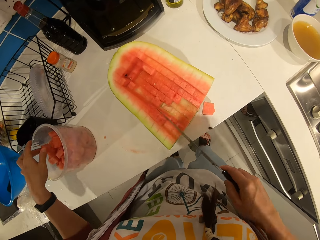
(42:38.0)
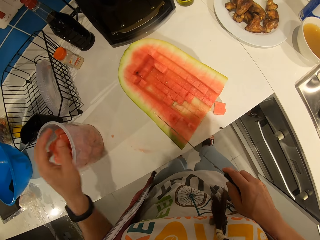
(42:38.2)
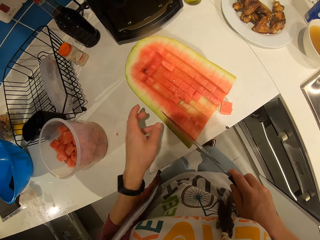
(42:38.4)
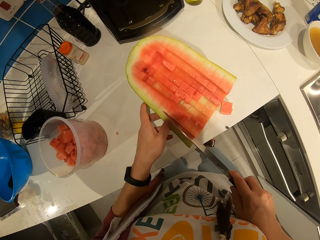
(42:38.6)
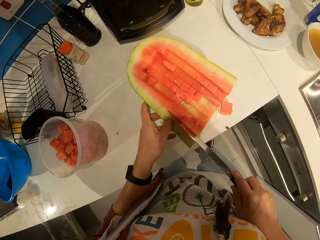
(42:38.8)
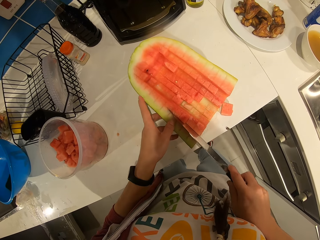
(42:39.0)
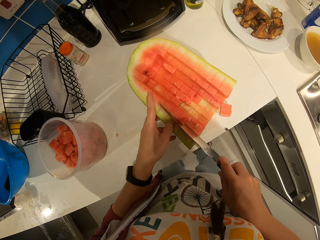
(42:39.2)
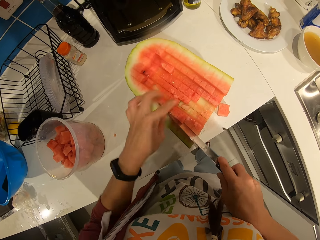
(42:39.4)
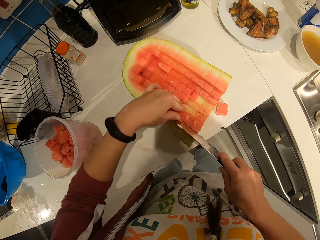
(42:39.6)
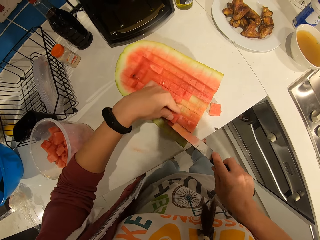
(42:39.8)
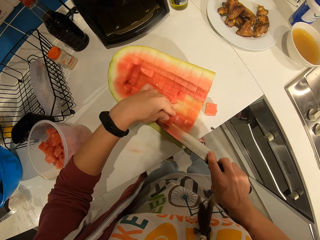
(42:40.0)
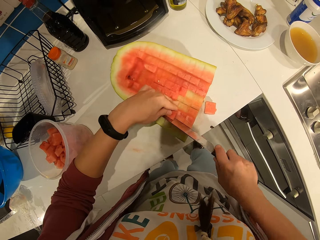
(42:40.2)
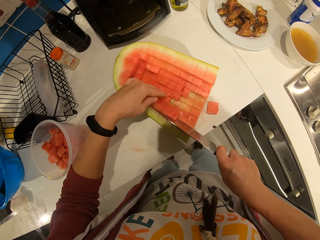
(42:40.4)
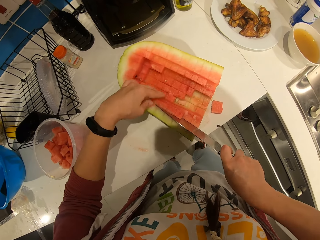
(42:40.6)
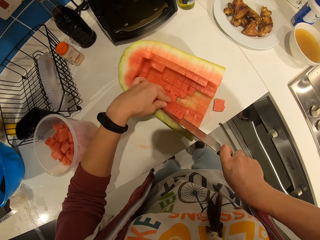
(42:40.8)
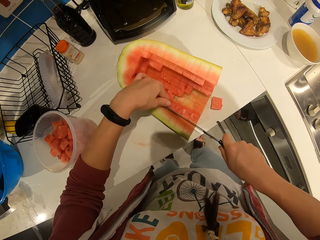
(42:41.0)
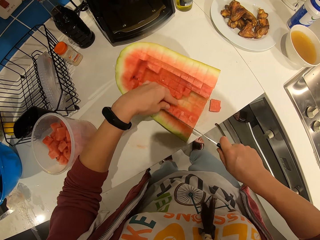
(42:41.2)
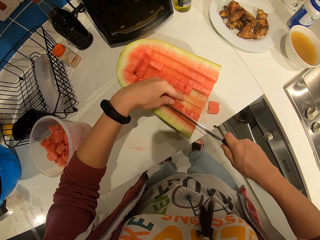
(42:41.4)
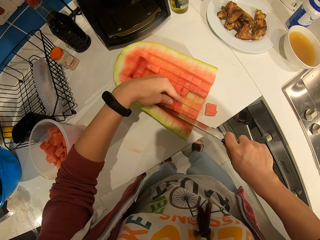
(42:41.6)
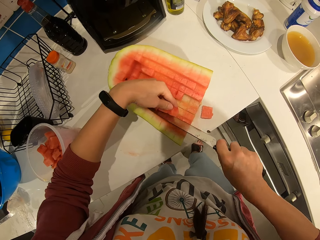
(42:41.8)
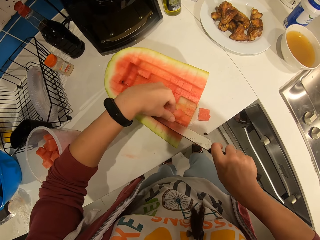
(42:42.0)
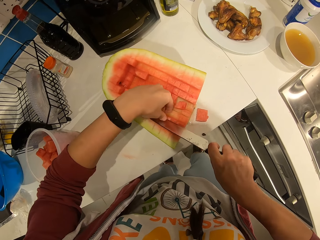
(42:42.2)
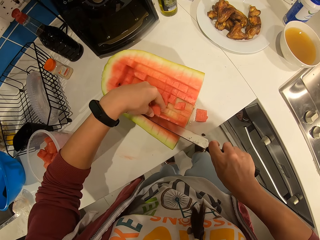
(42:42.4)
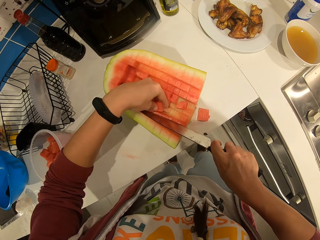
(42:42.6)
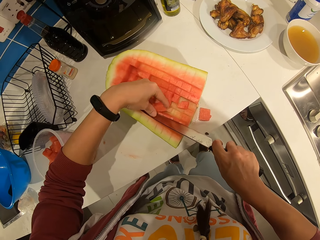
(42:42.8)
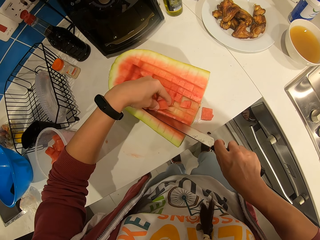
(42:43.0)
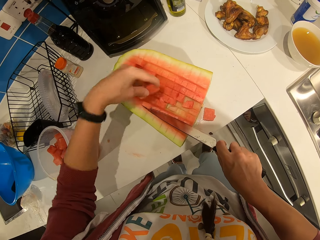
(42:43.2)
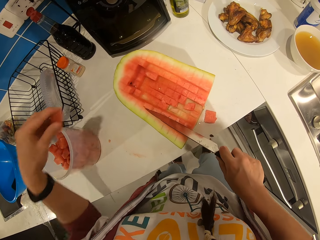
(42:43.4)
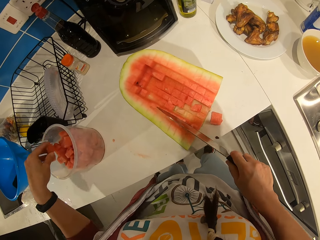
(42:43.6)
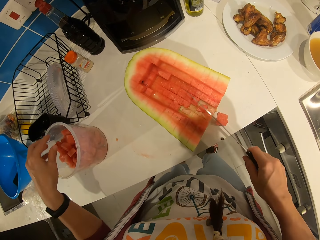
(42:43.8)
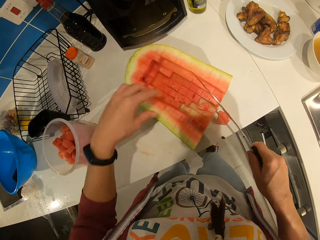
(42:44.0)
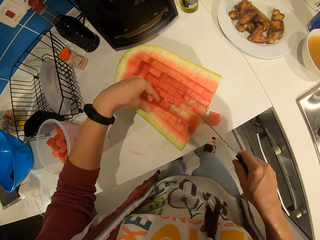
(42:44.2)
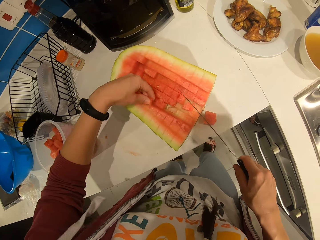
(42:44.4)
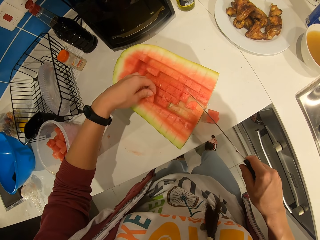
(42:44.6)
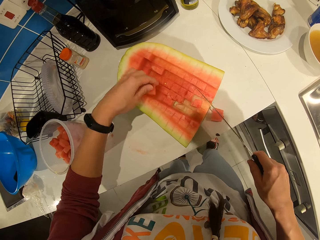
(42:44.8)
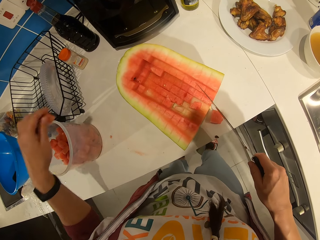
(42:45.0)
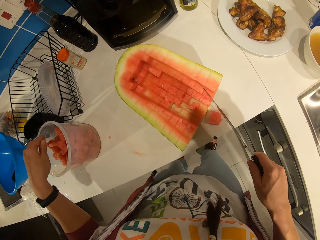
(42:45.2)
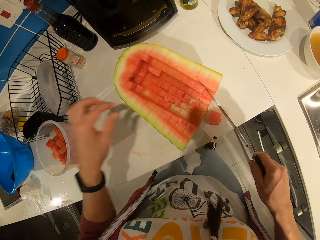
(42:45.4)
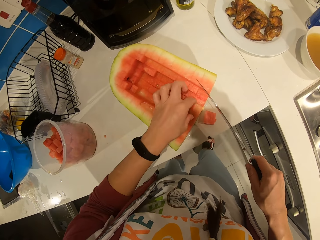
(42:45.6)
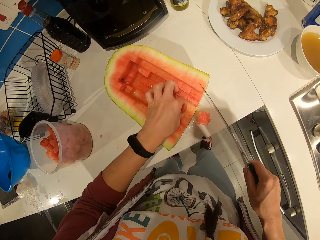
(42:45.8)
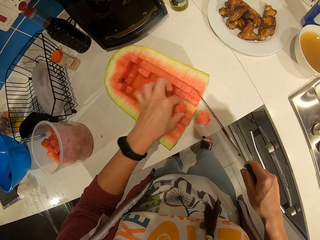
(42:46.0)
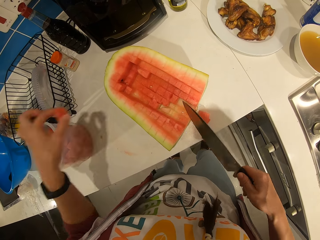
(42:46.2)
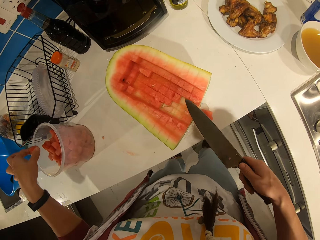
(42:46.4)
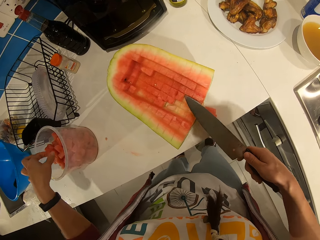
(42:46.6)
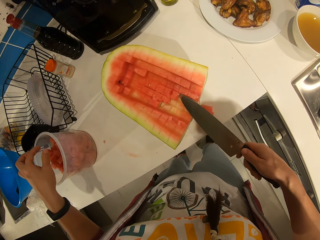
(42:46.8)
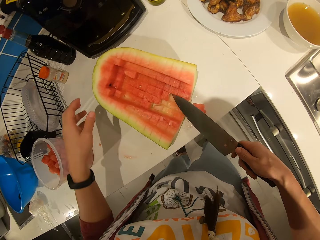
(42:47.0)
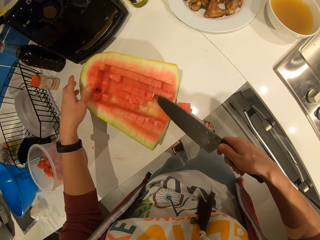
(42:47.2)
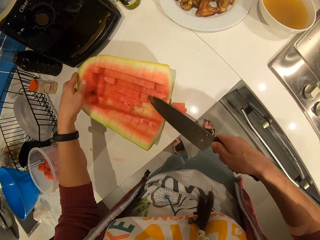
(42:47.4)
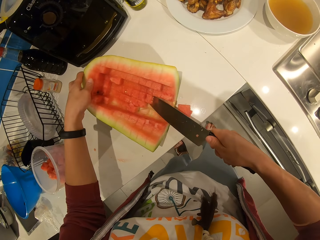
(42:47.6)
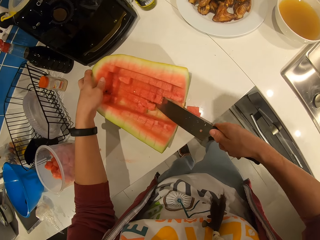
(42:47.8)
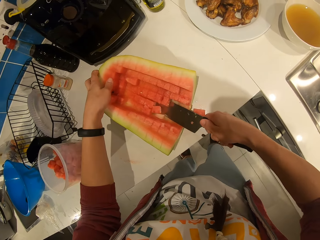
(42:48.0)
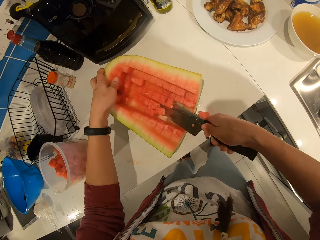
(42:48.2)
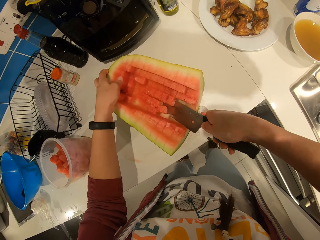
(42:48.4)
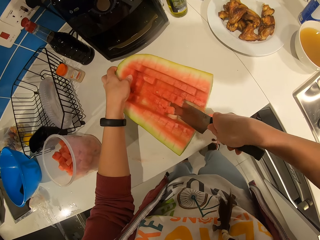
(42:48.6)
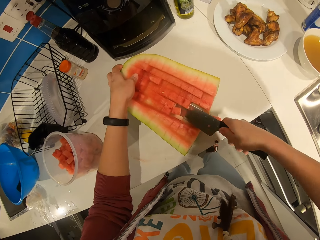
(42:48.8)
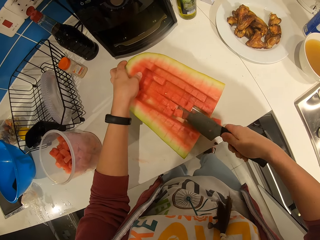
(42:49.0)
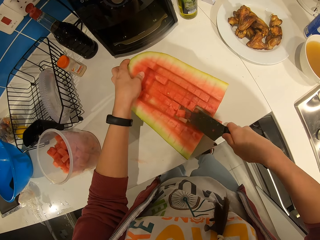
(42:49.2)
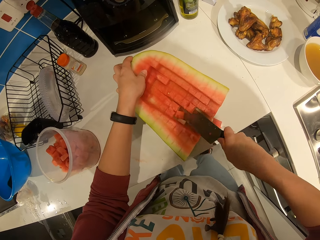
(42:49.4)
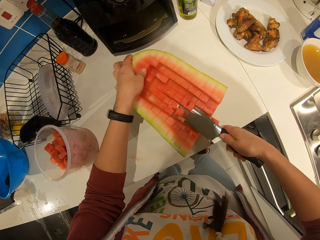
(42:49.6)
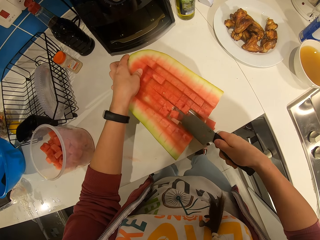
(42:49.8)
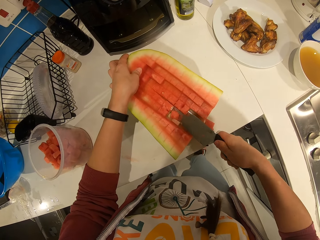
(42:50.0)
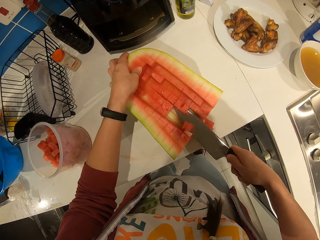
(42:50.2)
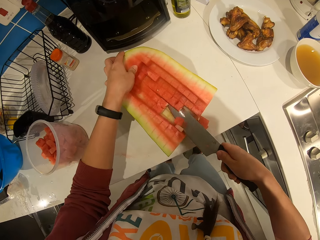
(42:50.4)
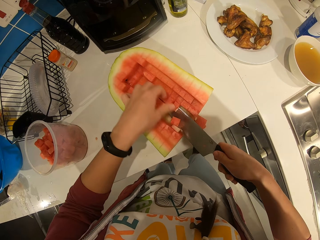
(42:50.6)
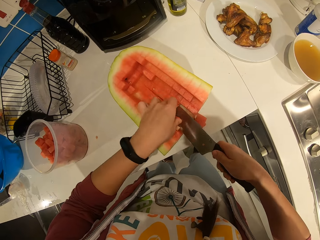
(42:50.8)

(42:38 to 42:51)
The camera wearer picks the piece of watermelon and puts the piece of watermelon in the plastic container. He cuts through the watermelon with the knife. He picks the piece of watermelon and puts the piece of watermelon in the plastic container with his hand. He picks the piece of watermelon and puts the piece of watermelon in the plastic container. He picks the piece of watermelon and puts the piece of watermelon in the plastic container. He cuts through the watermelon with the knife.

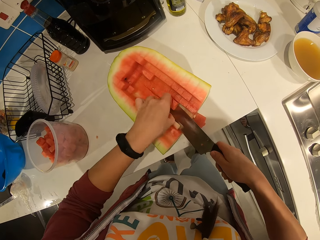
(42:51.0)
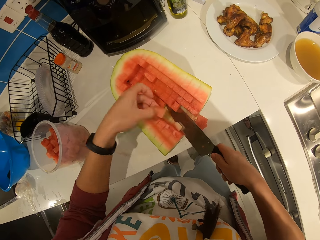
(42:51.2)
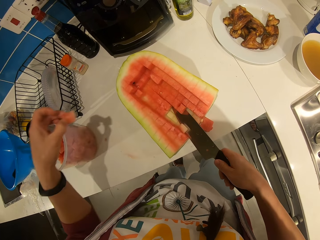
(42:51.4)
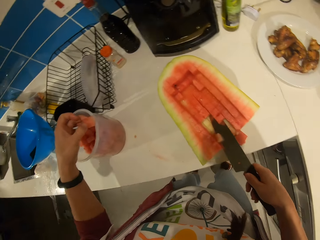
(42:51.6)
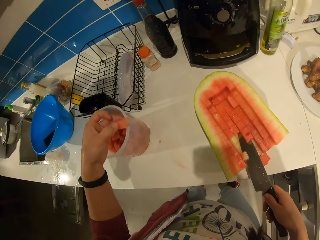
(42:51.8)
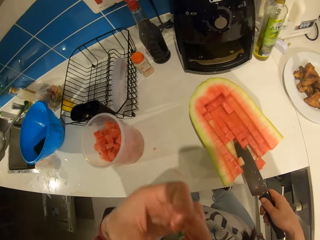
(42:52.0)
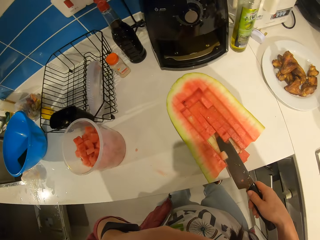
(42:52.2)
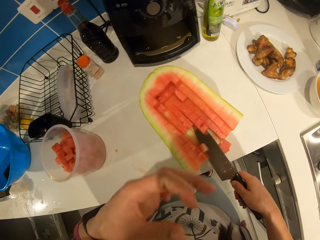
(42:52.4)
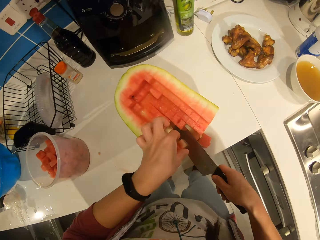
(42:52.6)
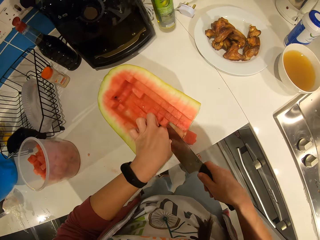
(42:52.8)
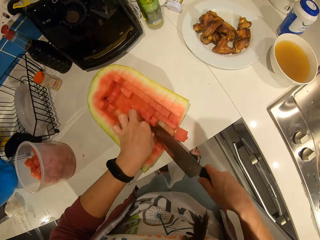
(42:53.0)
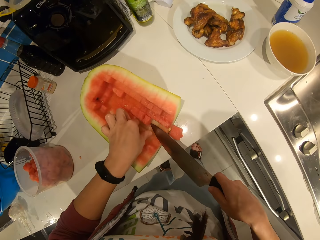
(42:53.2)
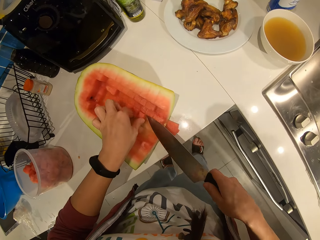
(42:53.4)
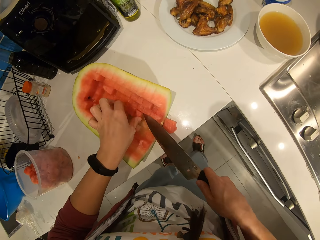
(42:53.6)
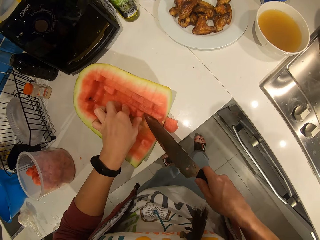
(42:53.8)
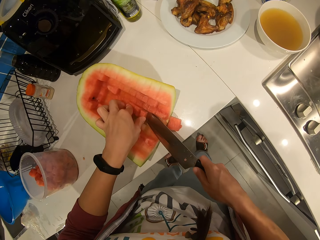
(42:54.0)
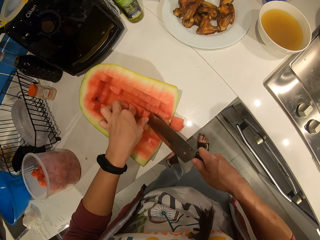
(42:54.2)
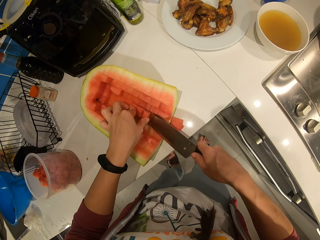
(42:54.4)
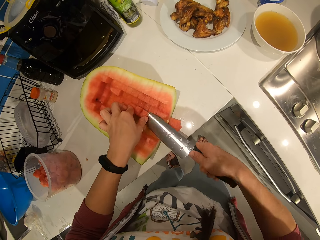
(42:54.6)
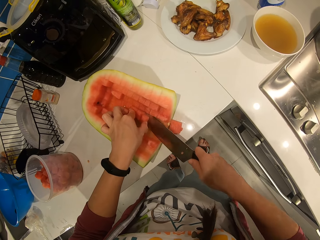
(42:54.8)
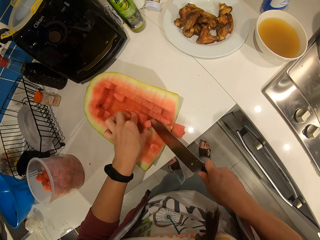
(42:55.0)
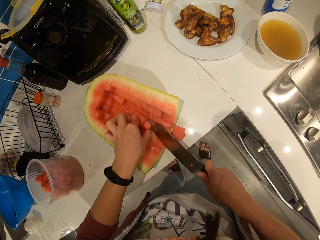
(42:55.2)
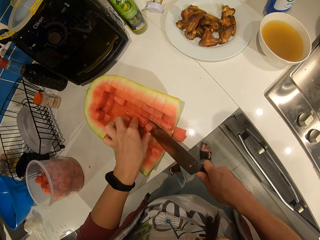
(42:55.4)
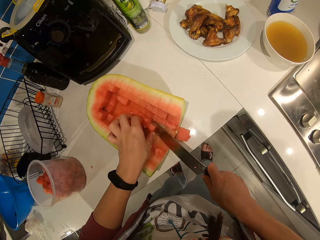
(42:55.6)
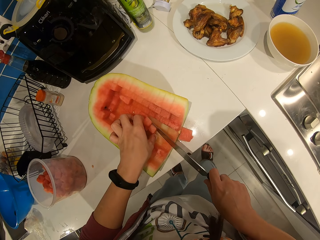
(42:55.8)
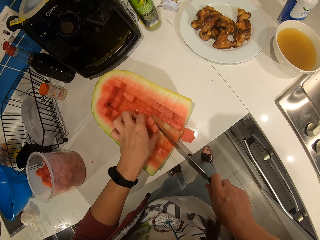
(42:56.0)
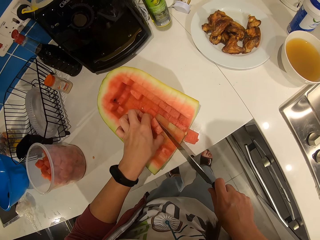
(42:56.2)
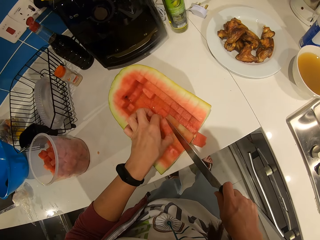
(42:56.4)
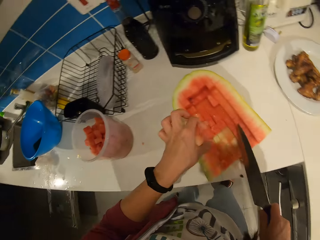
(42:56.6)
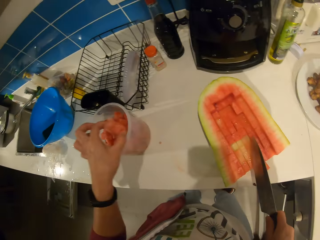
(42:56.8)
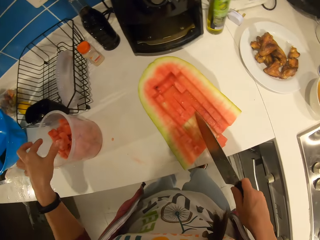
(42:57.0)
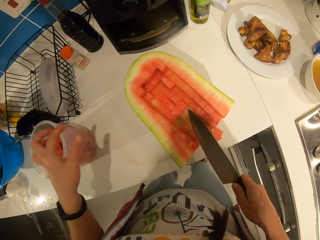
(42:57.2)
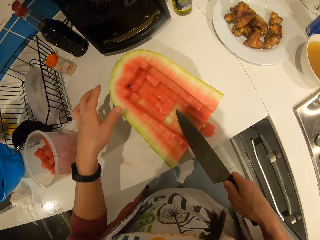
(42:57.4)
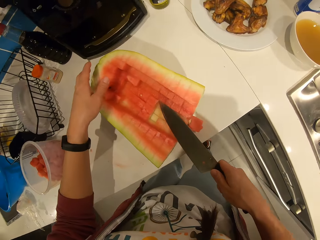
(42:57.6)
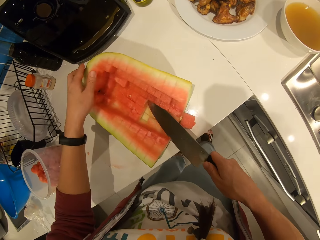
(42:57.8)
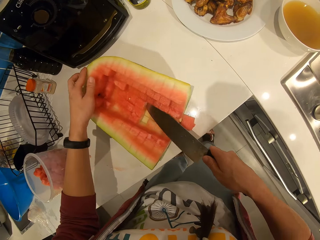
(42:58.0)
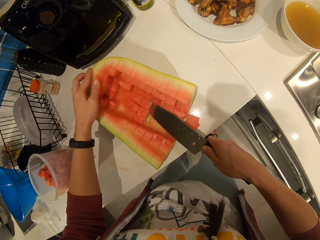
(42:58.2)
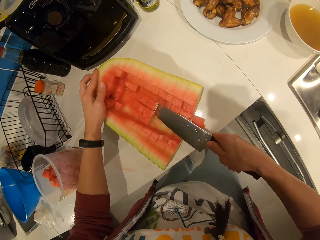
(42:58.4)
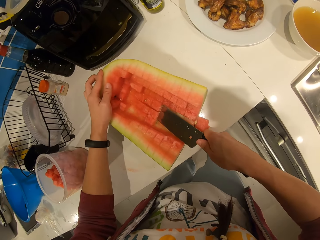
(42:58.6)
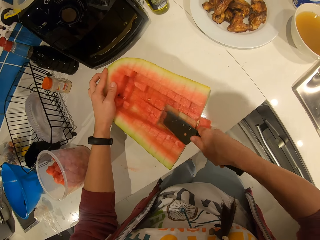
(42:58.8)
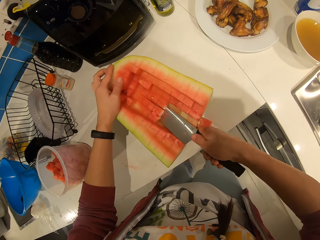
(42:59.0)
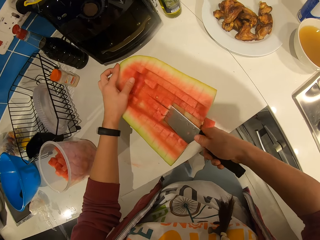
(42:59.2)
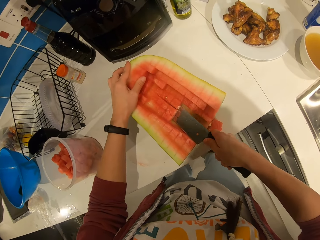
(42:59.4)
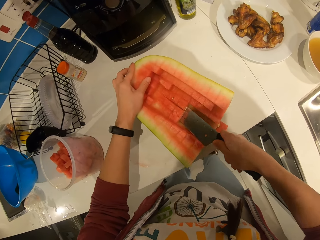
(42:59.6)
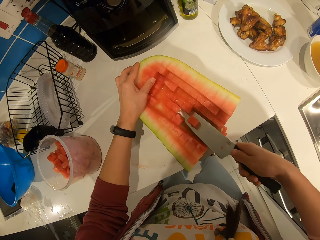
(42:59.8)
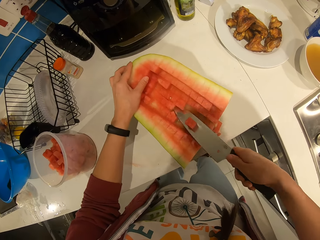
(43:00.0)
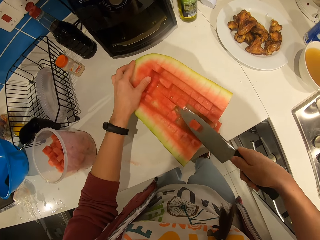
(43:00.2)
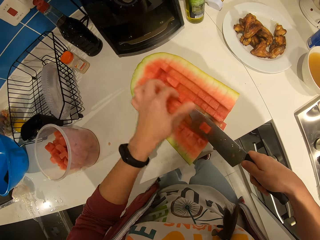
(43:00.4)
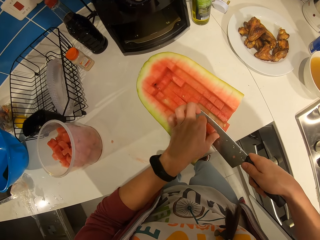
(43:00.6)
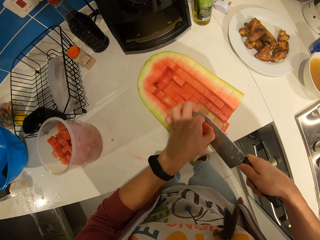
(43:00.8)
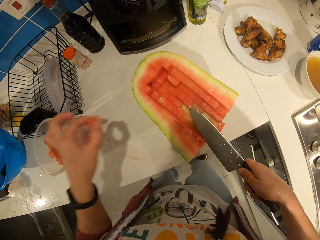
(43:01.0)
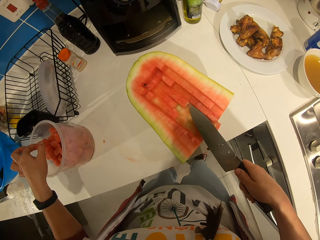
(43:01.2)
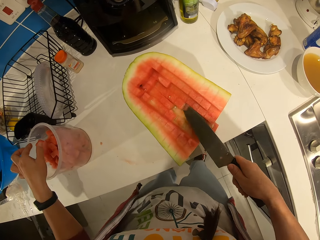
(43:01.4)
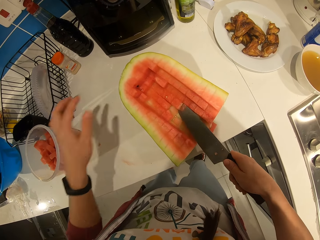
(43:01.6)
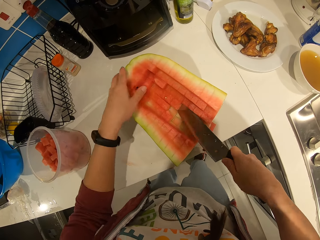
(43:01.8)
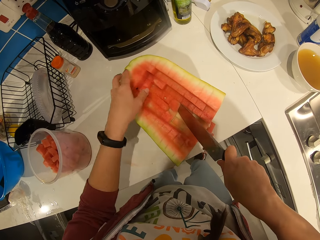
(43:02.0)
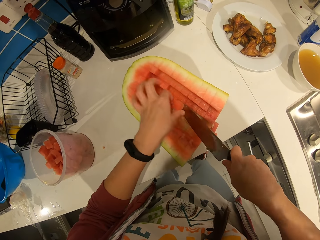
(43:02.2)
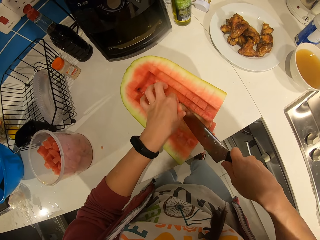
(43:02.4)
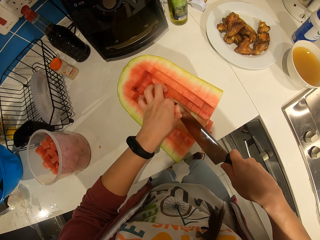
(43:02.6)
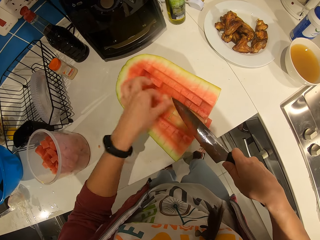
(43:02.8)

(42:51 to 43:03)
The camera wearer picks up the piece of watermelon. He drops the watermelon pieces in the container with his hand. He eats the piece of watermelon. He cuts through the watermelon with the knife. He picks up the pieces of watermelon. He drops the watermelon pieces in the plastic container with his hand. He cuts through the watermelon with the knife. He picks up the piece of watermelon. He puts the piece of watermelon in the plastic container.
